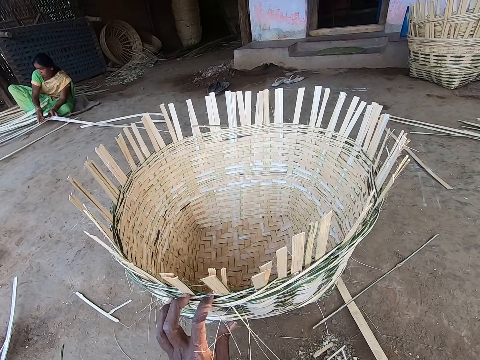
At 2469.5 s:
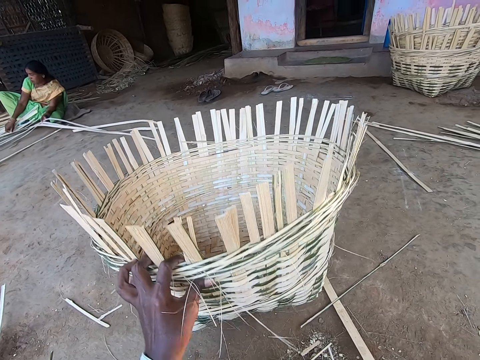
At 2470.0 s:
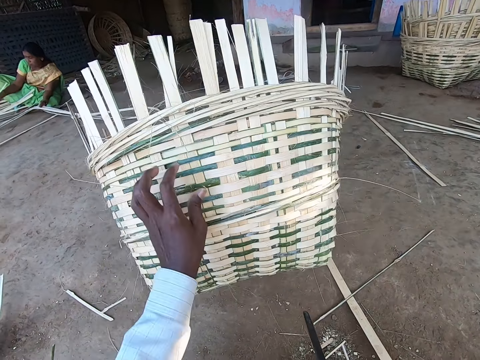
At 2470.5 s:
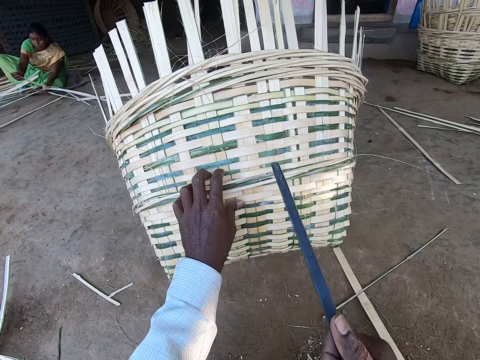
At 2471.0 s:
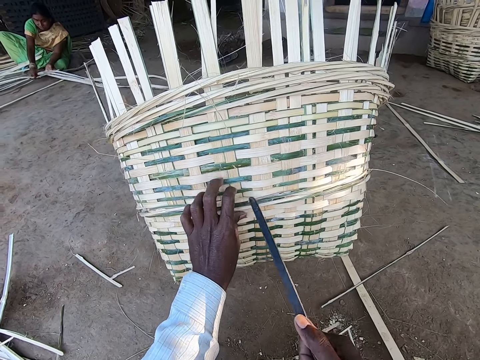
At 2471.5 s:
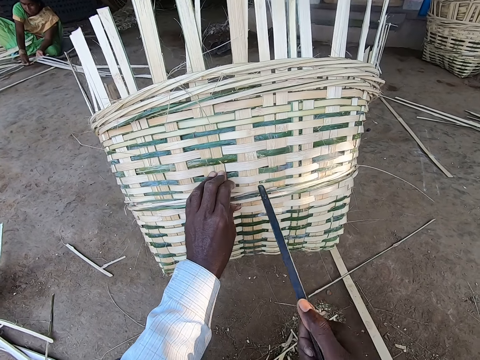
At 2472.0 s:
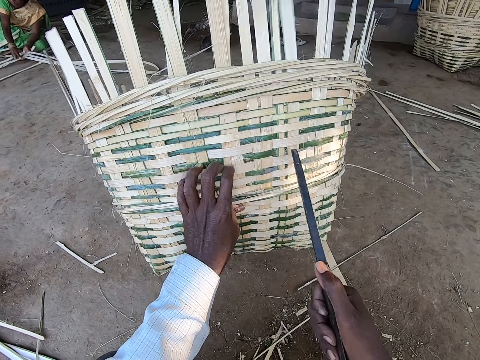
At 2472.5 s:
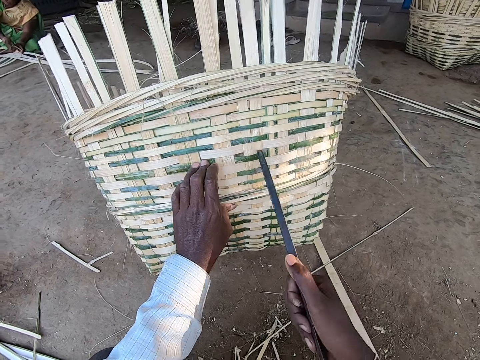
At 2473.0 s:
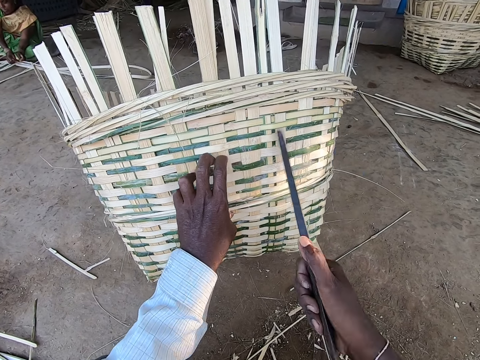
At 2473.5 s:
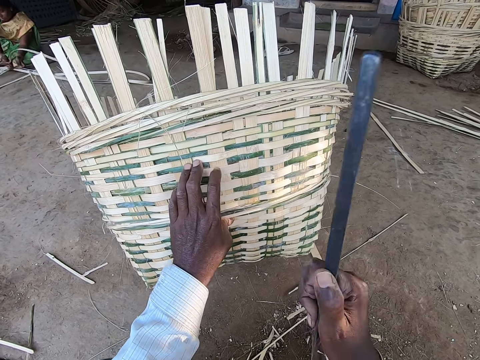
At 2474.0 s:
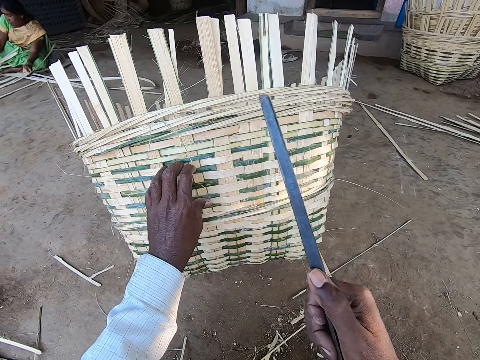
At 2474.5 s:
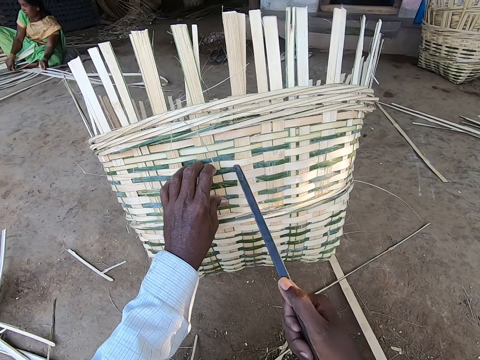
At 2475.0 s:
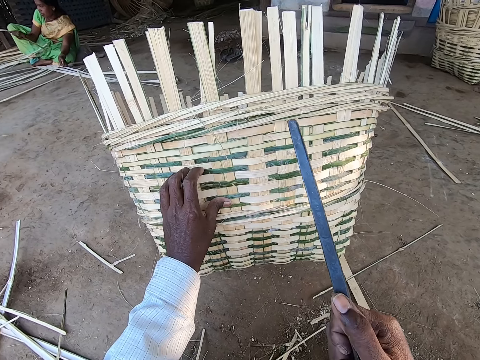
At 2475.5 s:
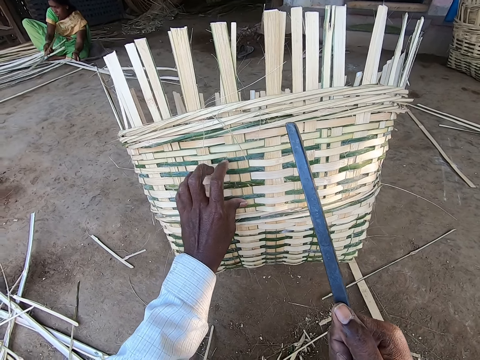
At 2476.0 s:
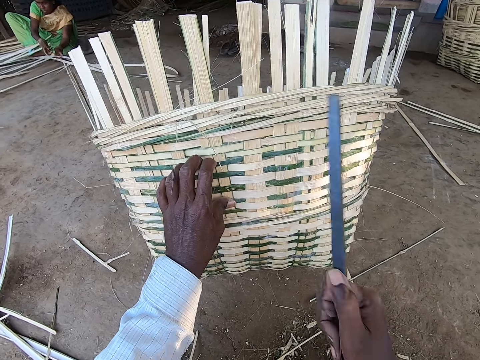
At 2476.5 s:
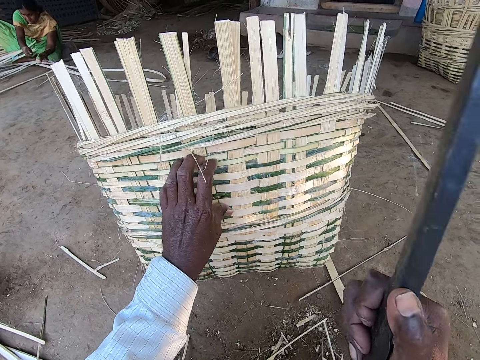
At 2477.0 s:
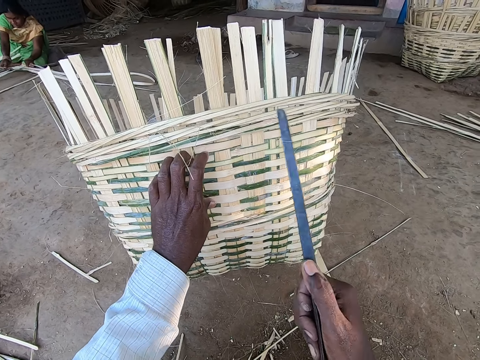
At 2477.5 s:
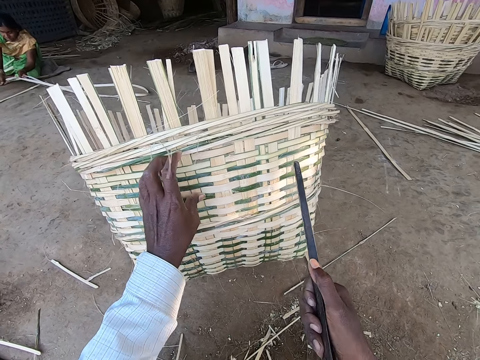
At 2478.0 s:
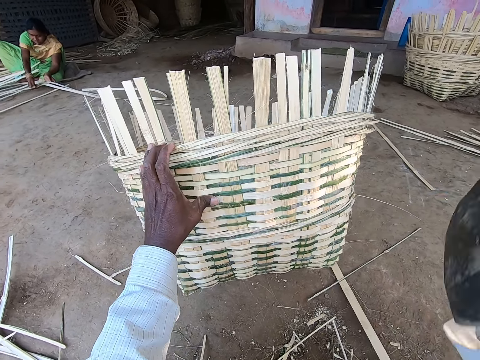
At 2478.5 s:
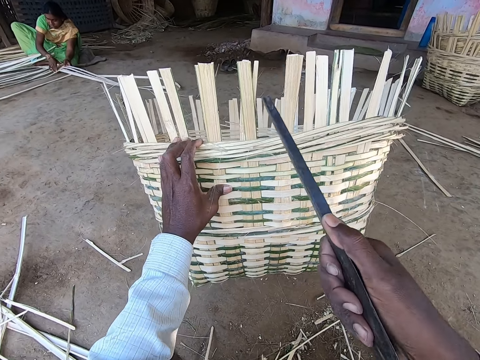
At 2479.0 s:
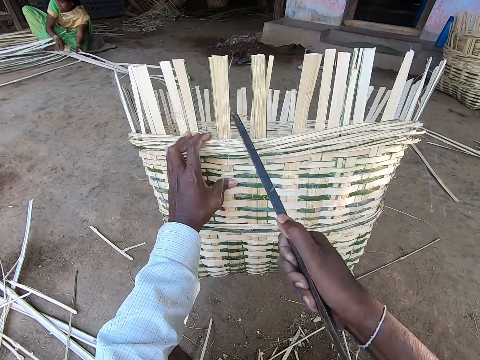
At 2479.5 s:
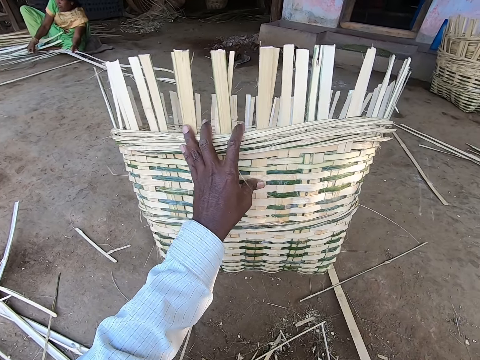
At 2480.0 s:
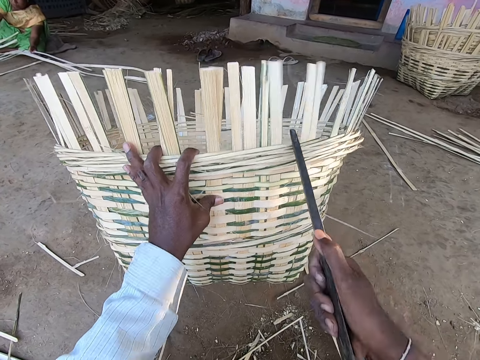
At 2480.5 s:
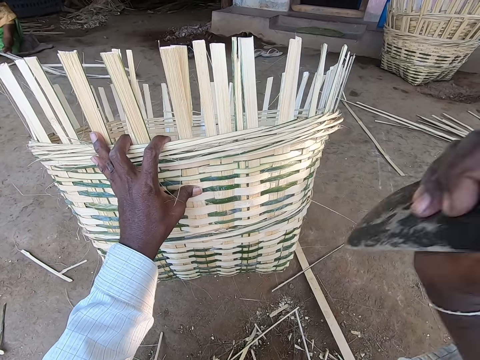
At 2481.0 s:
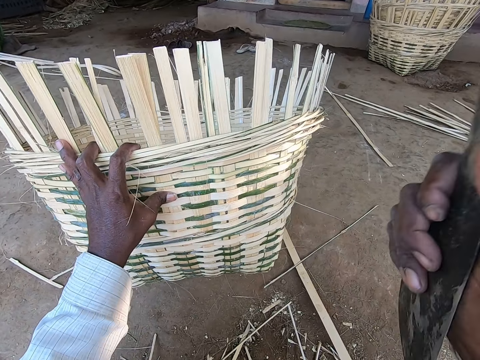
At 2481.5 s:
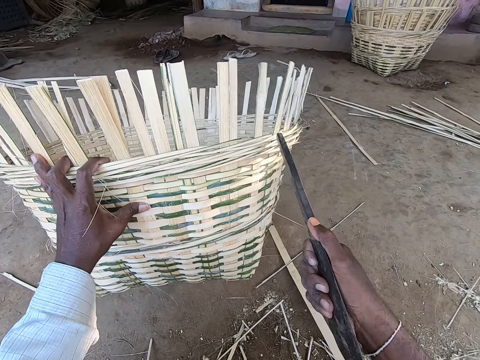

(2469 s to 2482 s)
The camera wearer taps the basket with the rapping iron or rod in his right hand. He looks at the basket. He hits the basket with the rod. He interacts with a man and the woman.

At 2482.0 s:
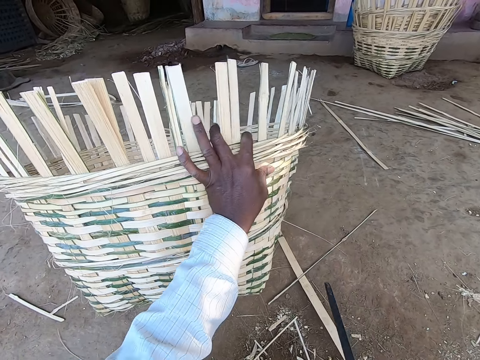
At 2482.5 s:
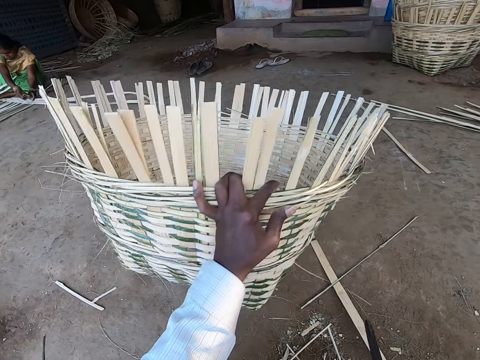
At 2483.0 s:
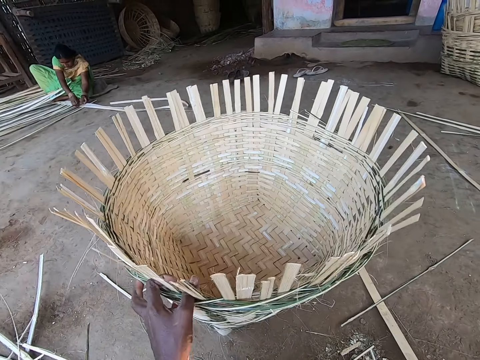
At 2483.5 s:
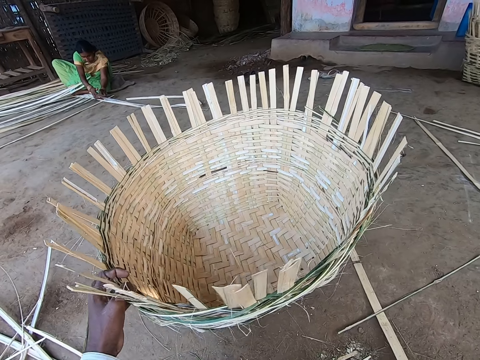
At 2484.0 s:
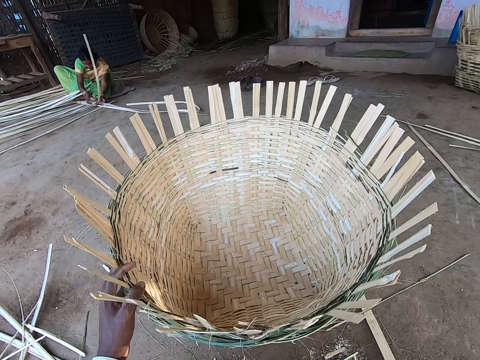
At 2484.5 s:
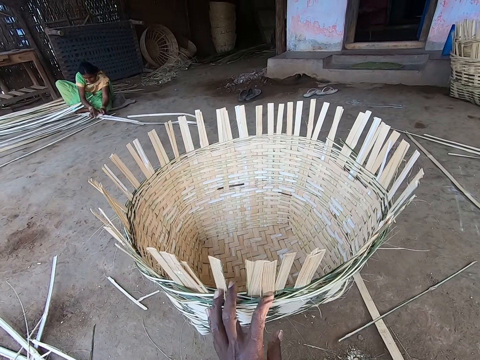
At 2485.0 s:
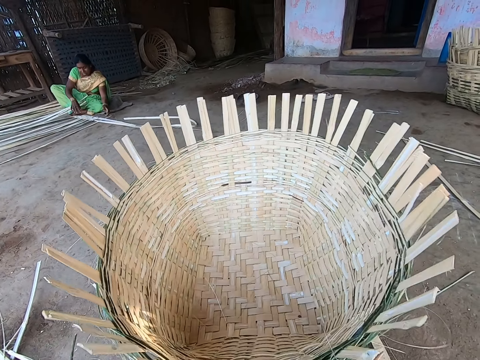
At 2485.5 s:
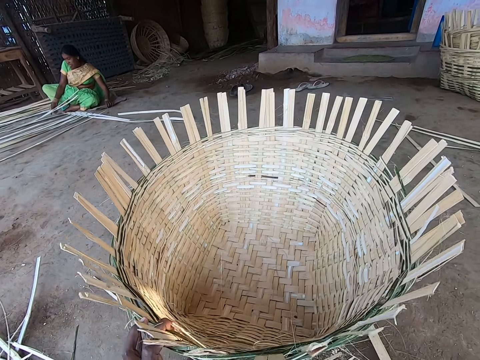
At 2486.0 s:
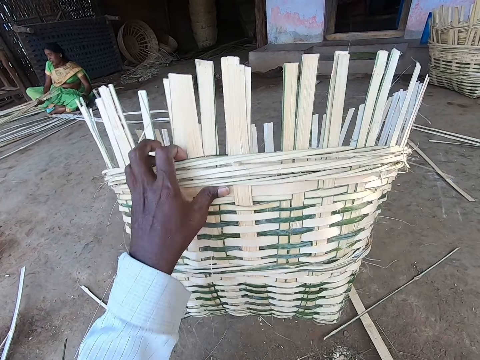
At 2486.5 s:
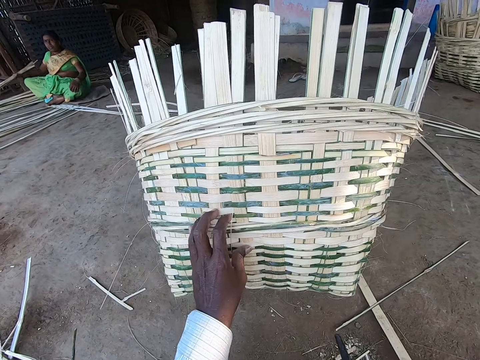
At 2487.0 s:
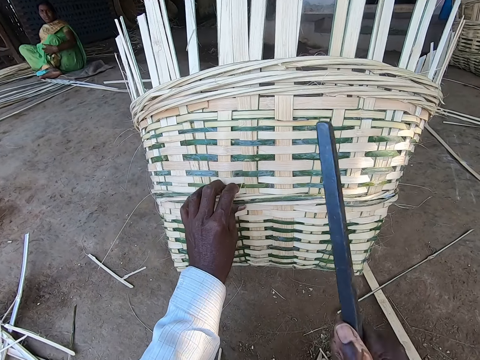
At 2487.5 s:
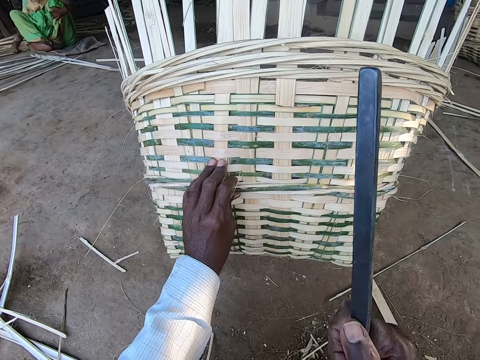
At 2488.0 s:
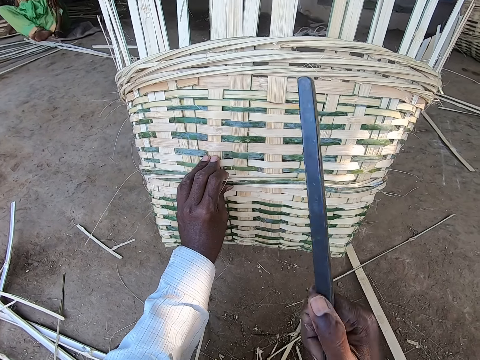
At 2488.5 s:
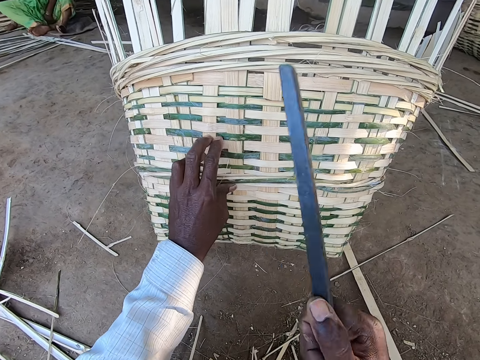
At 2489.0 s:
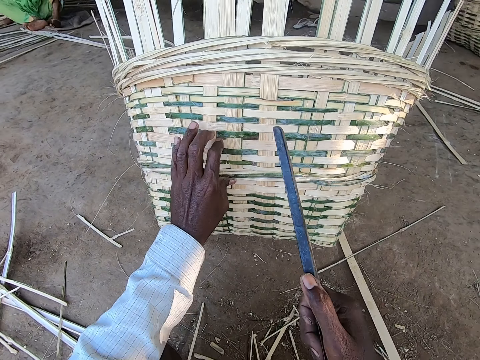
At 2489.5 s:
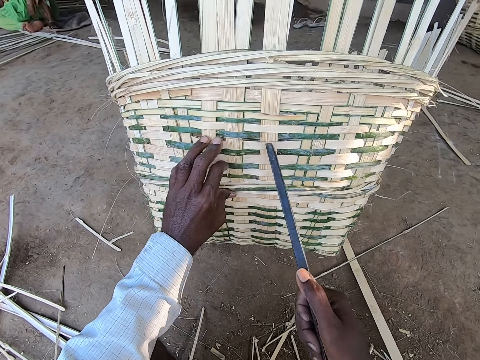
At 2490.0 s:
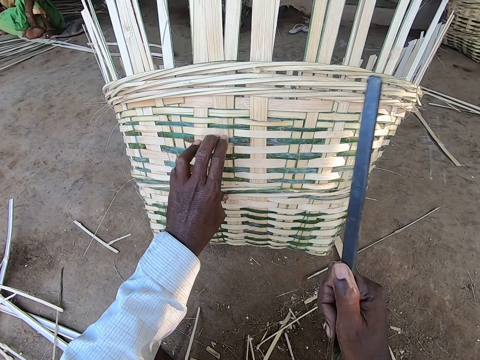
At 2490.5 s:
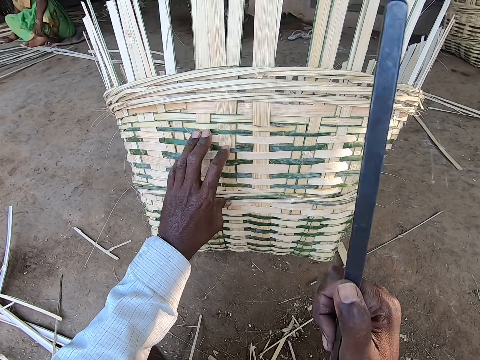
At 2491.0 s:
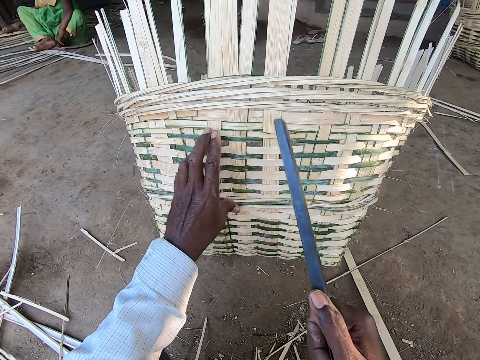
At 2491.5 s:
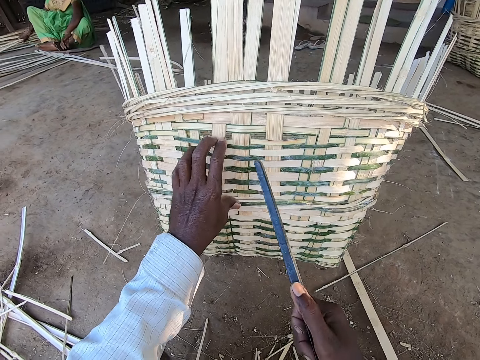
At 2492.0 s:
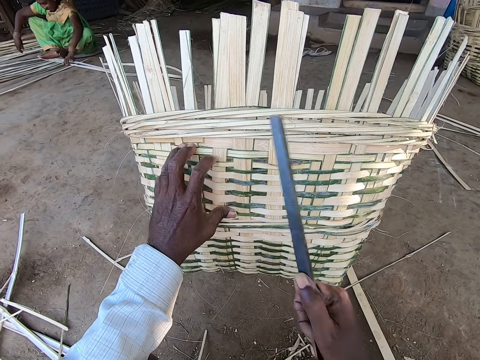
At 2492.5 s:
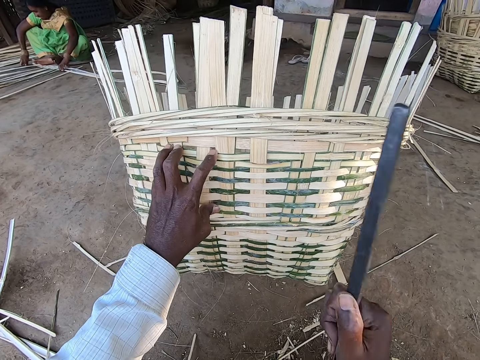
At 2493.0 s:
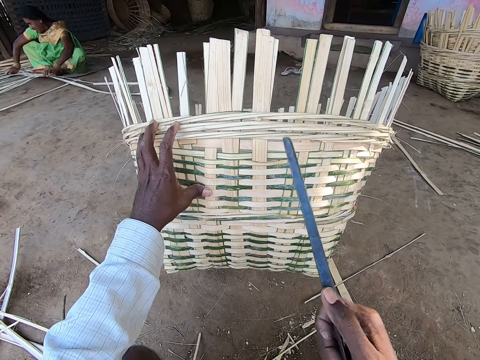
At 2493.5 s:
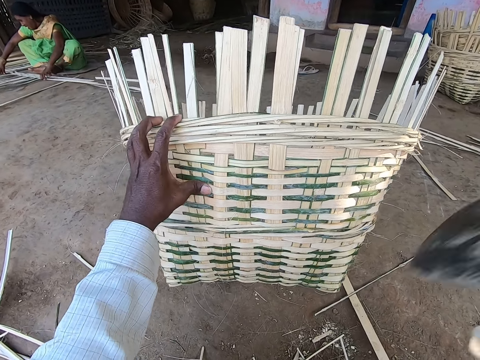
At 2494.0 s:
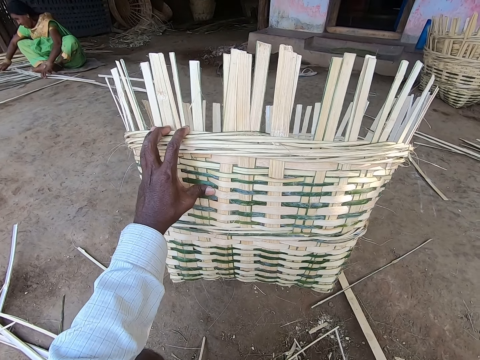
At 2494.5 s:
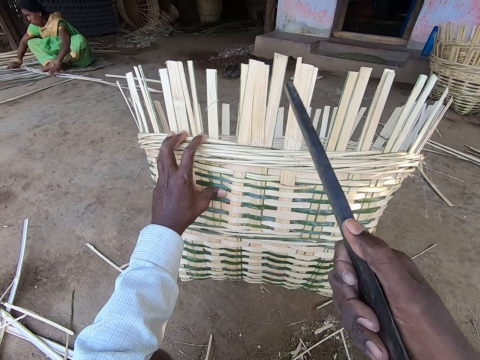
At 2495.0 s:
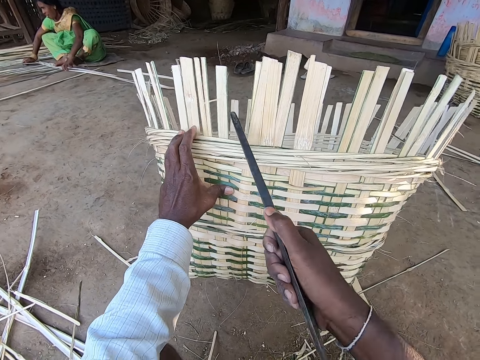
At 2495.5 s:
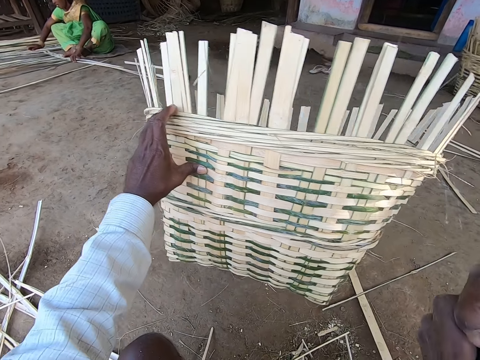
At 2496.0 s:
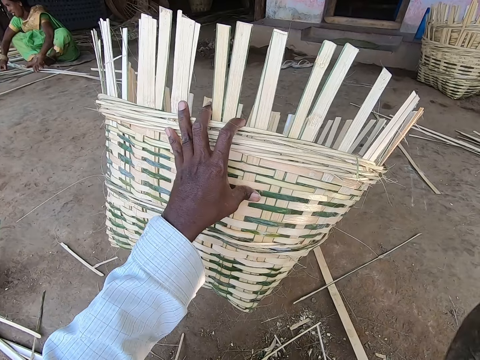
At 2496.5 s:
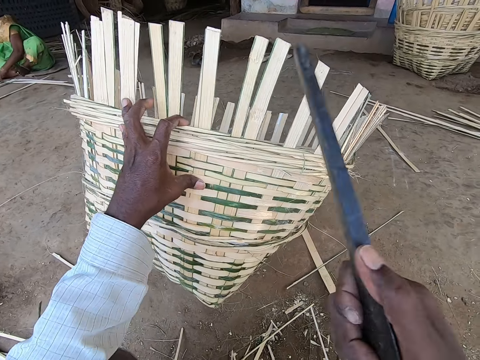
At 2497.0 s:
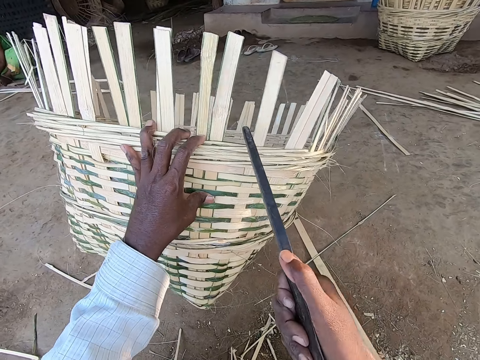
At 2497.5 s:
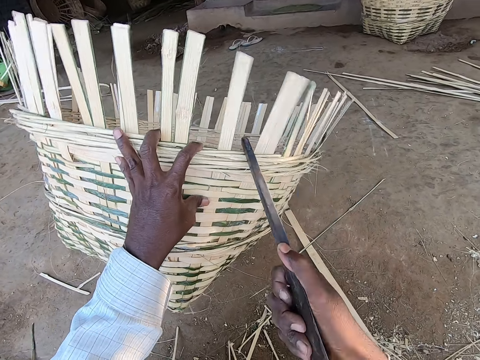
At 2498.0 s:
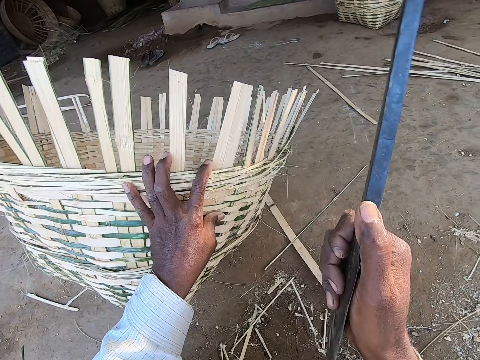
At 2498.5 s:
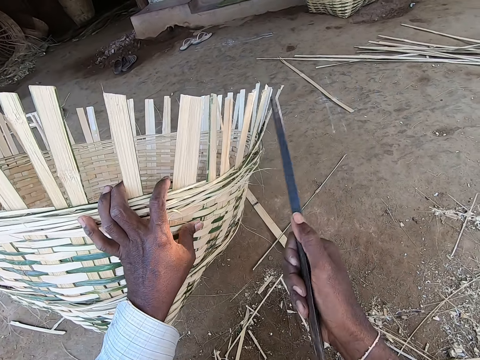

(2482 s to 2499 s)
The camera wearer turns the basket with his left hand. He looks at the basket. He holds the basket with his left hand. The woman arranges some bamboo strips on the ground with her right hand. The camera wearer lifts the basket with his left hand. The woman touches her knee with her left hand. The camera wearer taps the basket with the rapping iron or rod in his right hand. The woman adjusts the bamboo strips on the ground with both hands. The camera wearer rotates the basket with his left hand. He hits the basket with the rod.
